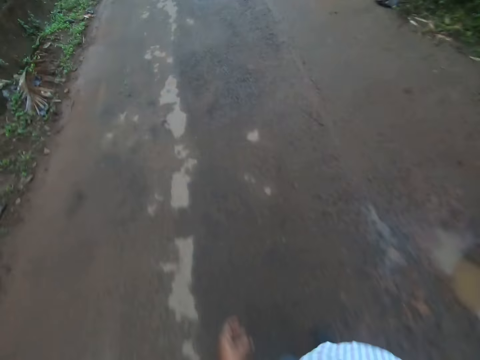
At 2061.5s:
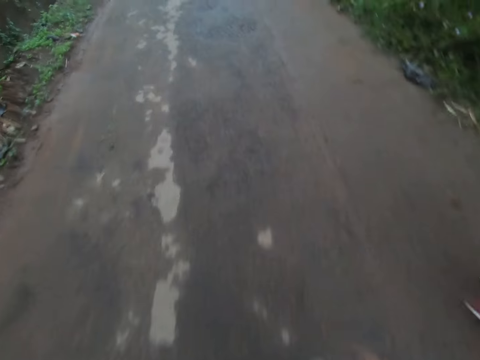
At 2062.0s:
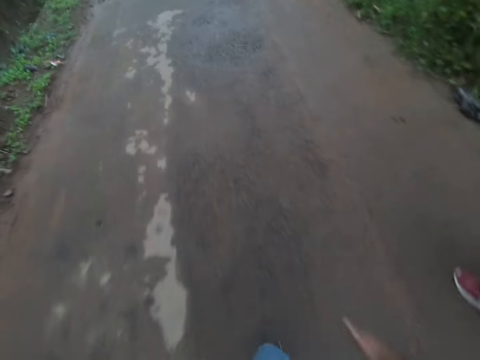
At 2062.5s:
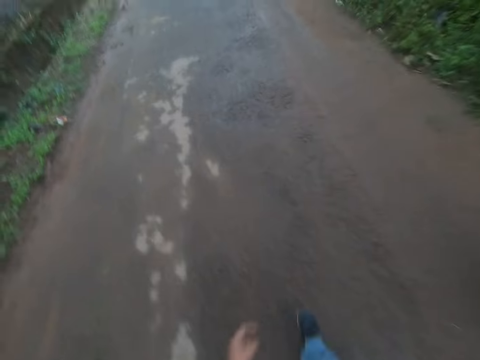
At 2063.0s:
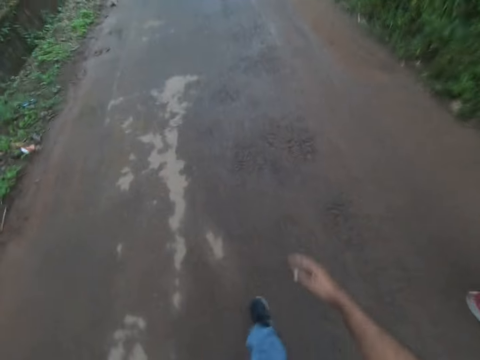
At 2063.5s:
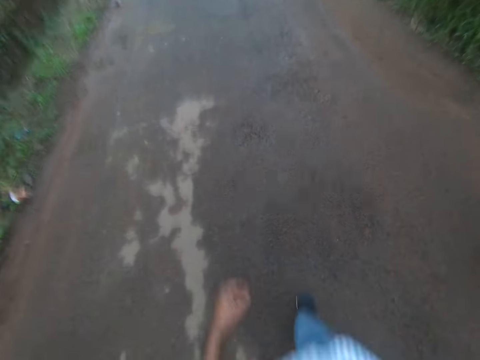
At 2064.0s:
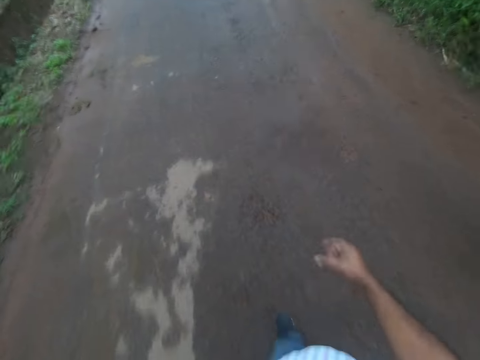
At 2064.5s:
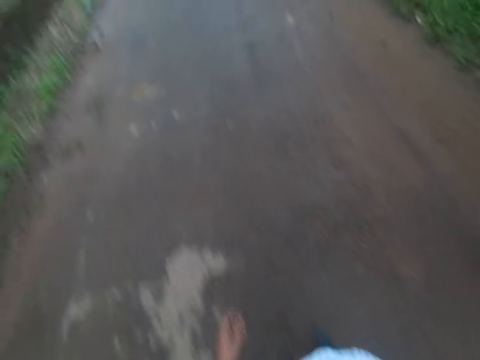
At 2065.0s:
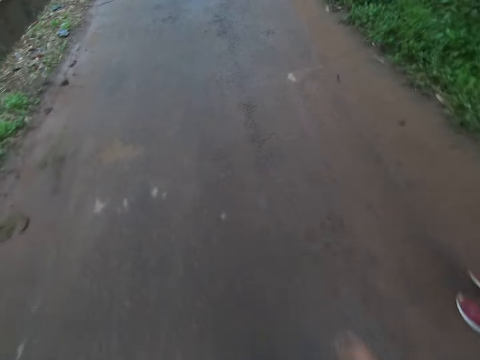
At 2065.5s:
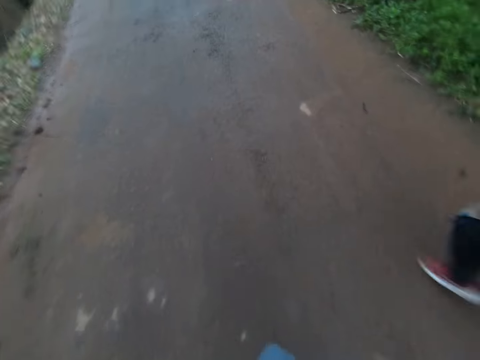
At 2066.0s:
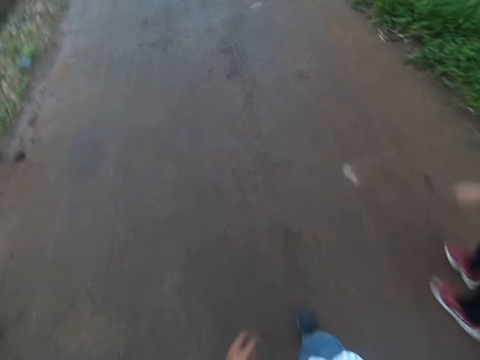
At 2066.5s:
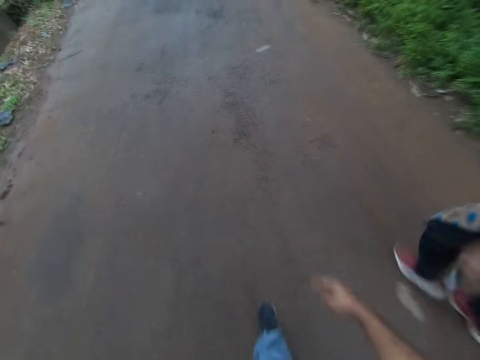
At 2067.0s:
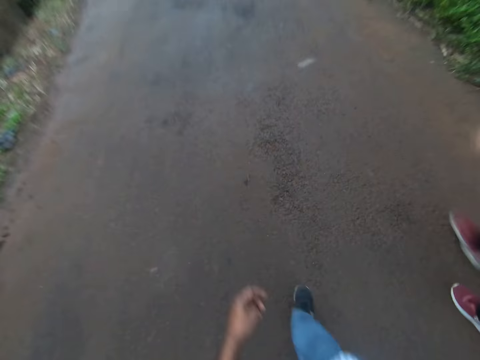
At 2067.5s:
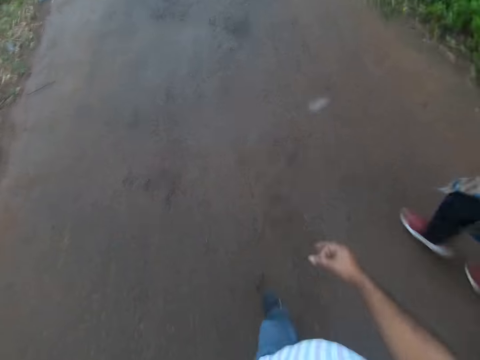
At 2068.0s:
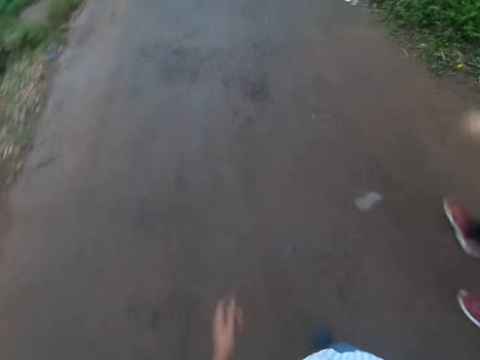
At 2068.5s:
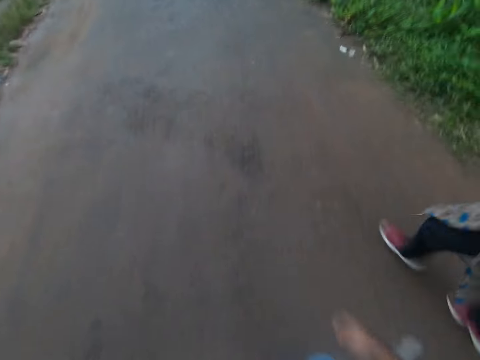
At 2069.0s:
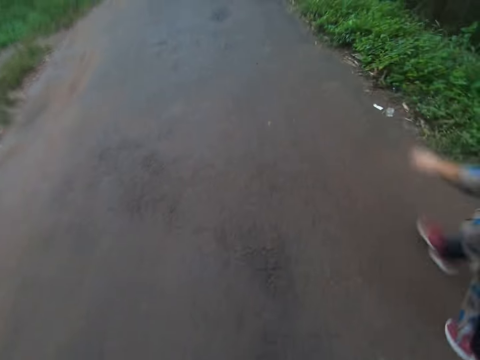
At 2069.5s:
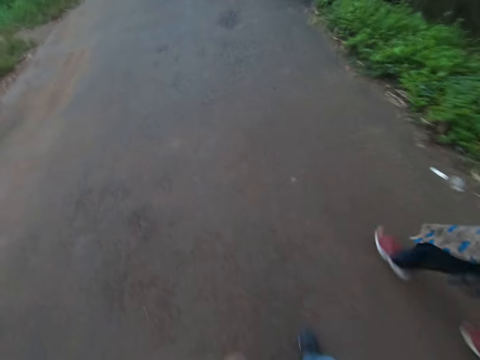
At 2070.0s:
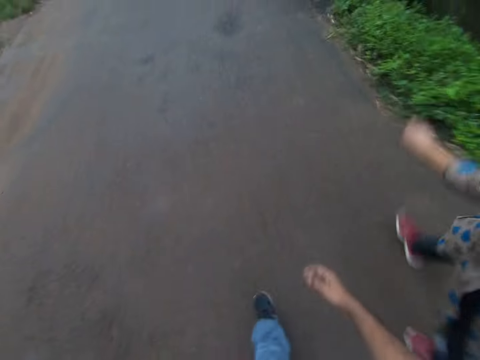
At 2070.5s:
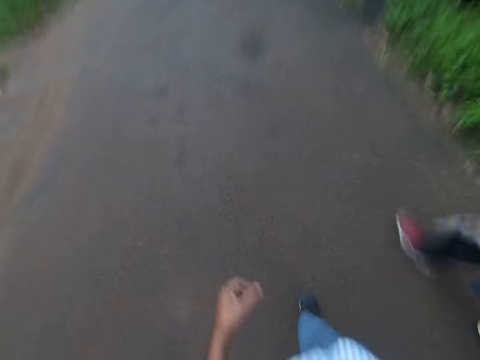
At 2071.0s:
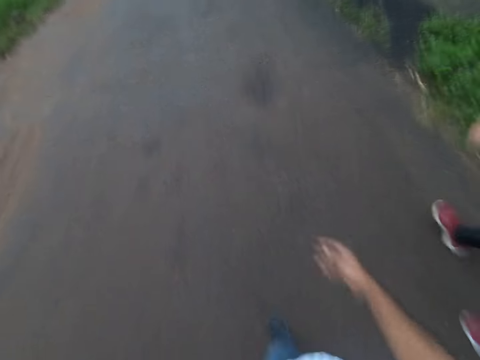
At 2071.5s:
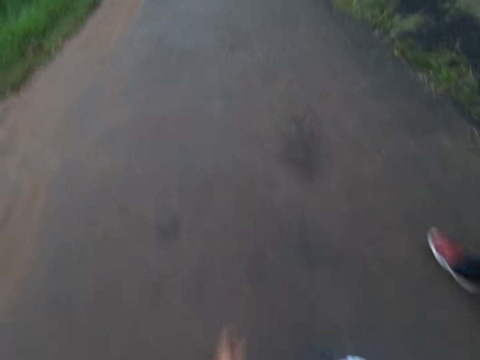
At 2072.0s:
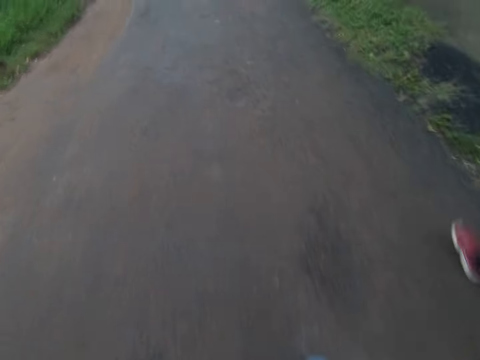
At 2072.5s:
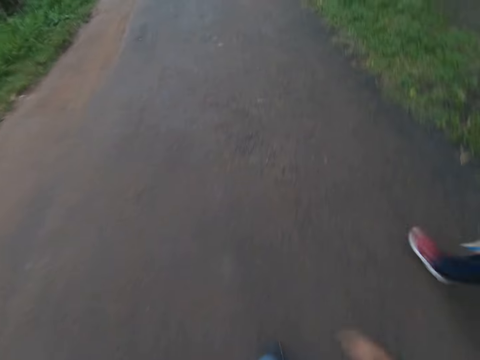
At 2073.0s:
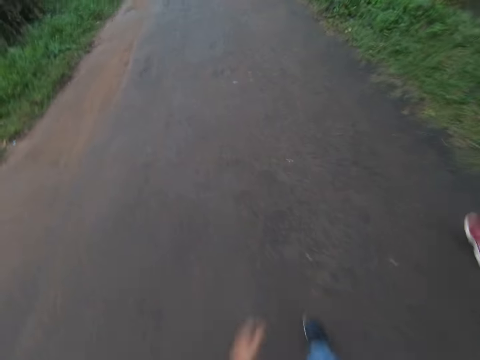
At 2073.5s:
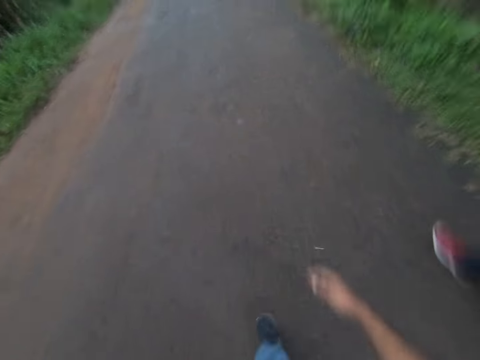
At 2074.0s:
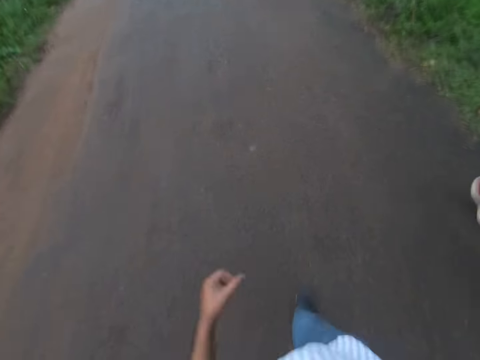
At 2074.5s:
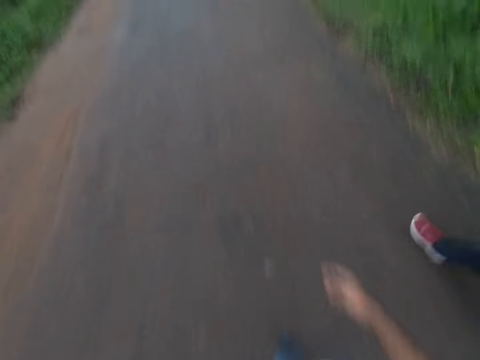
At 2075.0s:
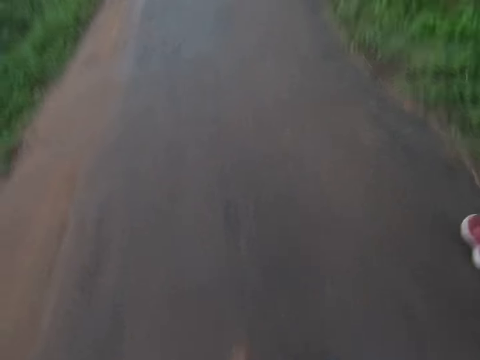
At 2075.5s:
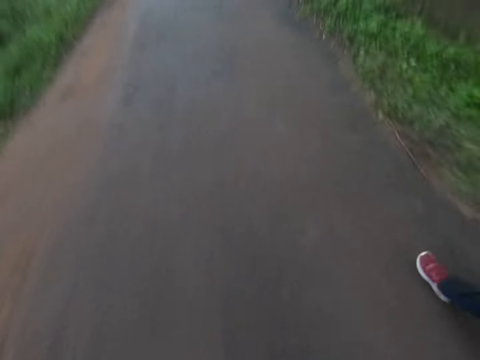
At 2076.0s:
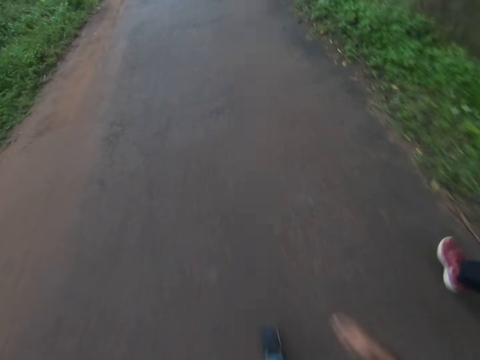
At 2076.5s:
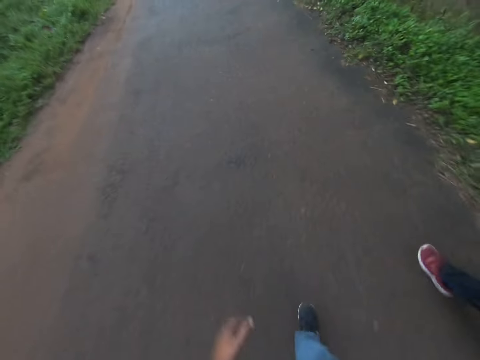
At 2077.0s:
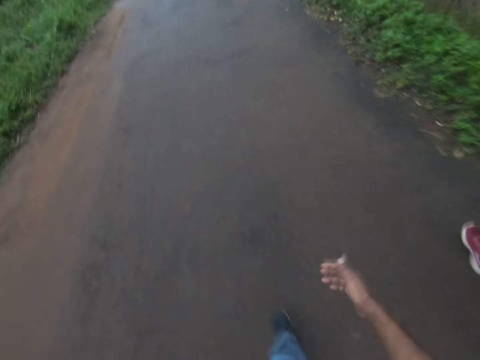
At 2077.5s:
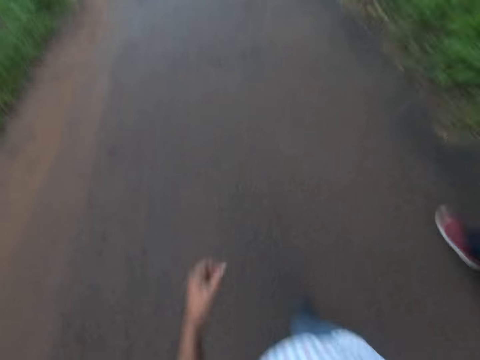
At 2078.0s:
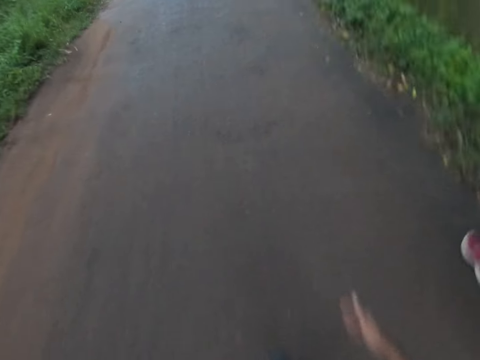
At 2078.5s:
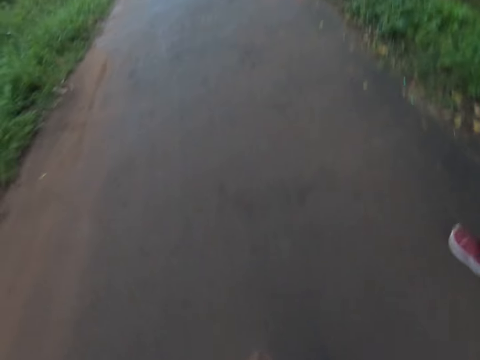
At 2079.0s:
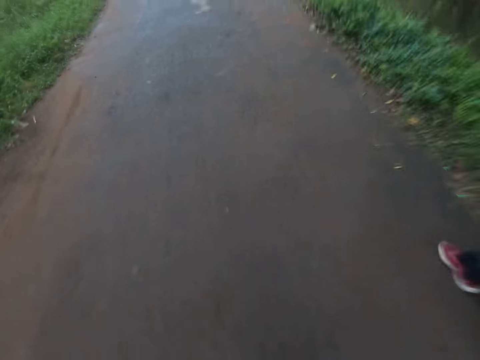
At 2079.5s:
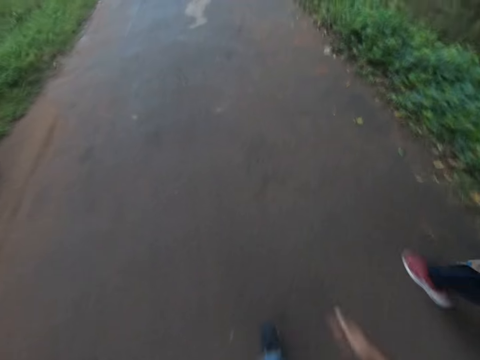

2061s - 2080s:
A lady converses with the camera wearer. The camera wearer converses. The lady converses with them. The camera wearer converses. The lady converses with them.

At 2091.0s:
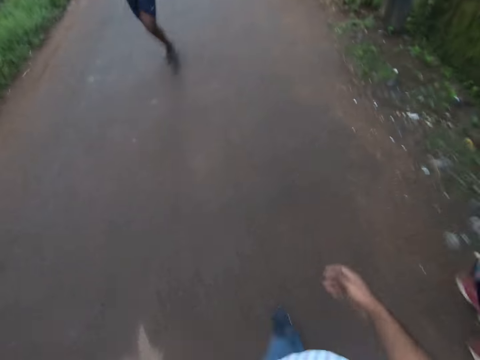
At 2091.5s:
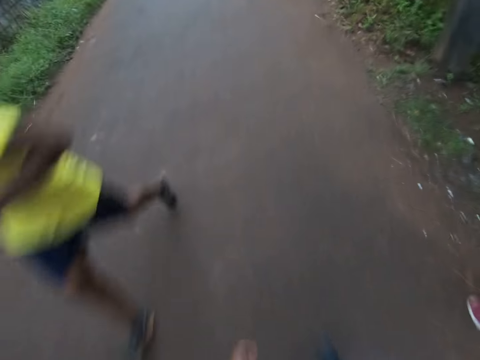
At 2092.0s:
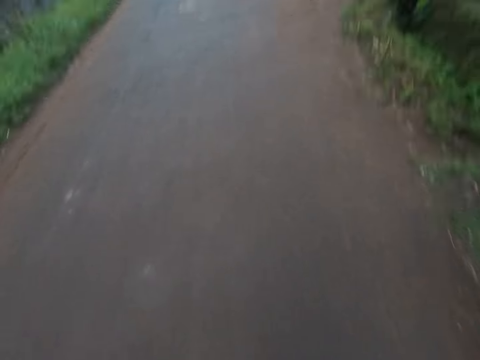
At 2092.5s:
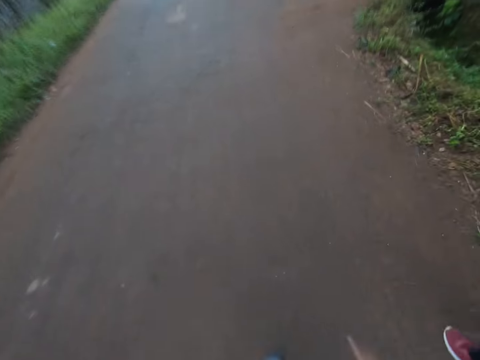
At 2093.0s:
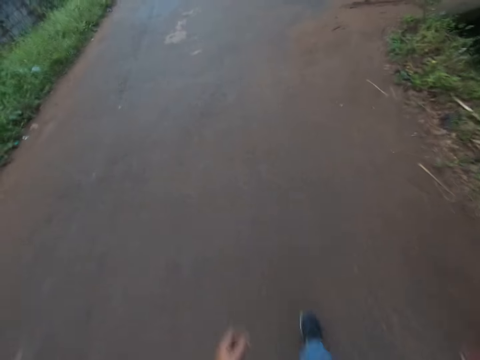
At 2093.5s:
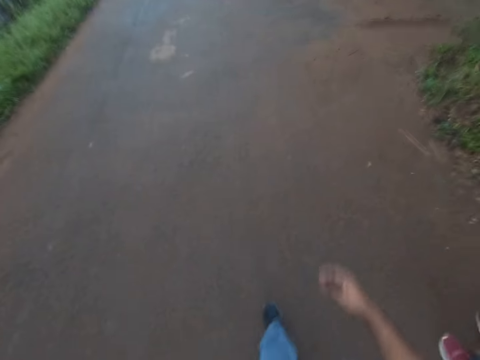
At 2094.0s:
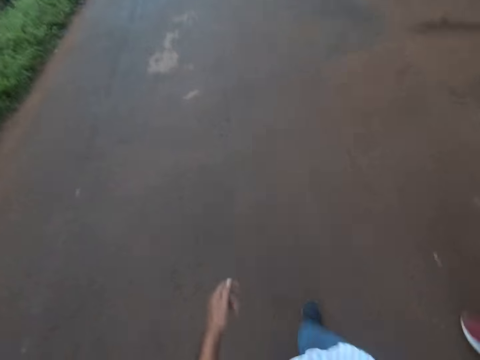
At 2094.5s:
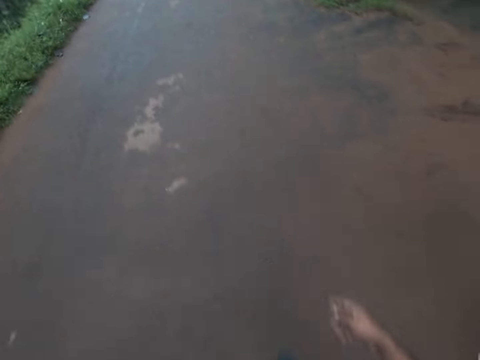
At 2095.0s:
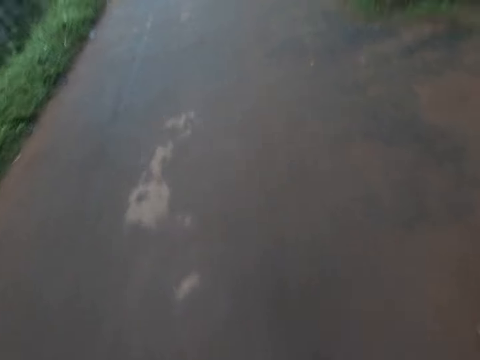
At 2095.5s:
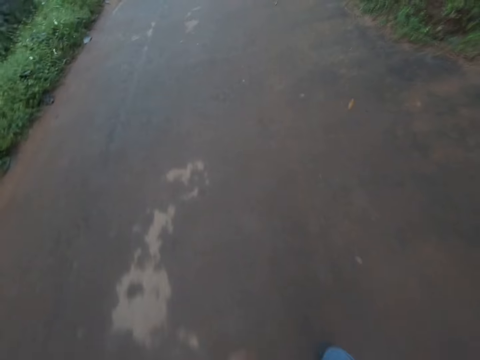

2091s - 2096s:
A man runs past the camera wearer on the road.

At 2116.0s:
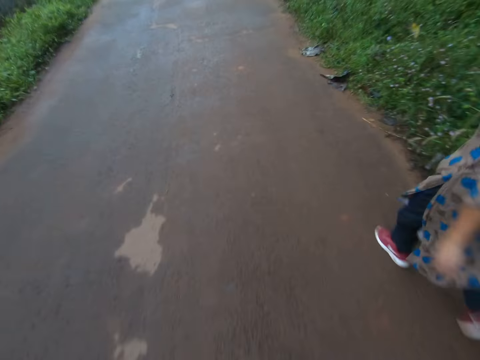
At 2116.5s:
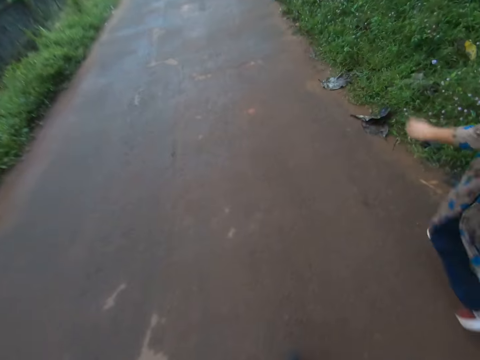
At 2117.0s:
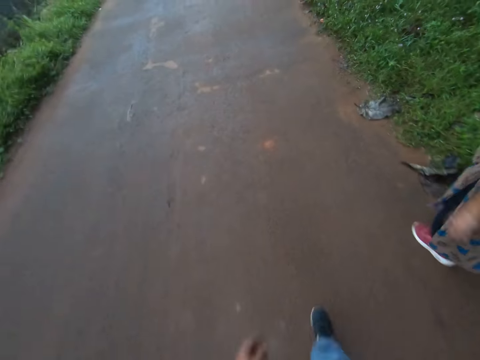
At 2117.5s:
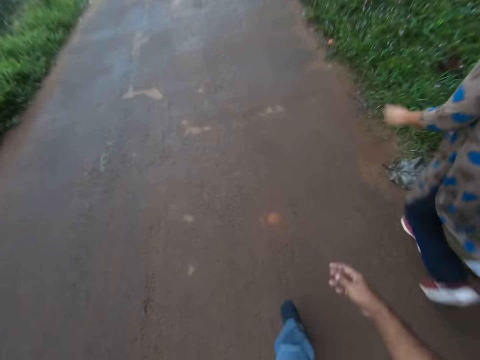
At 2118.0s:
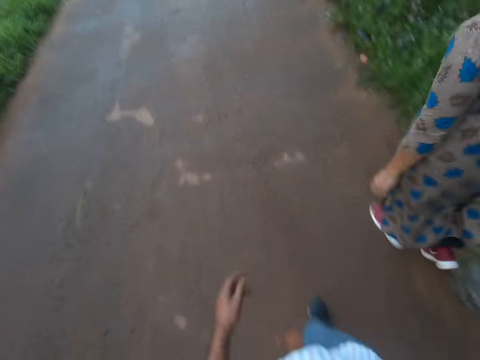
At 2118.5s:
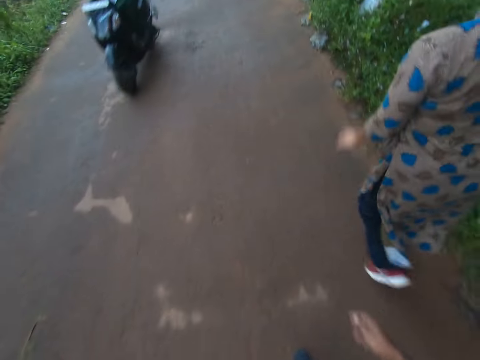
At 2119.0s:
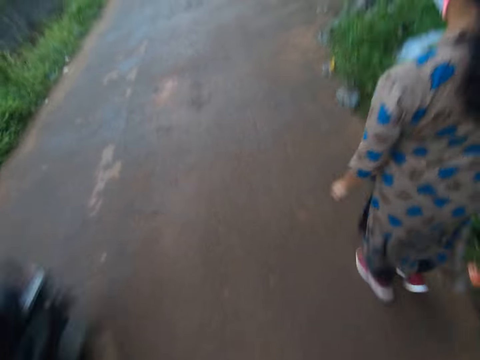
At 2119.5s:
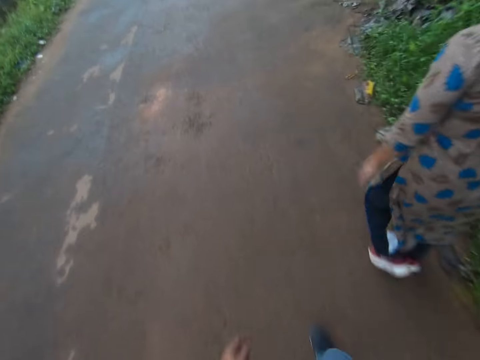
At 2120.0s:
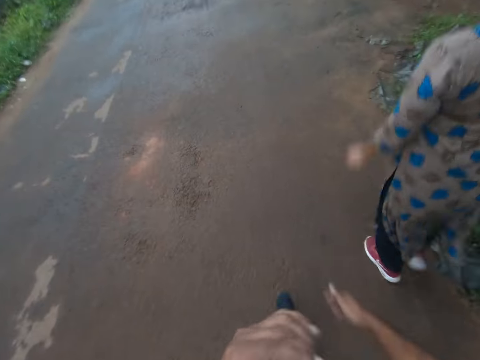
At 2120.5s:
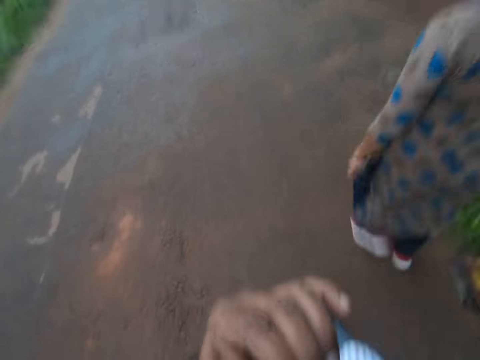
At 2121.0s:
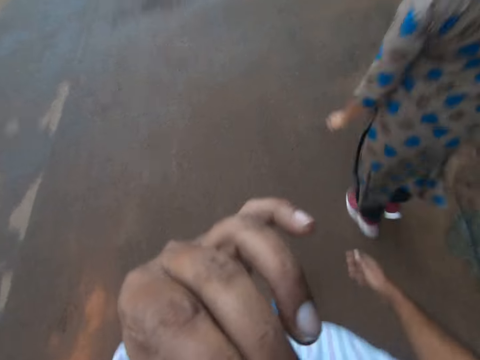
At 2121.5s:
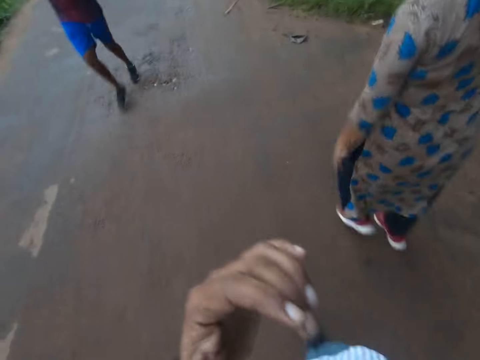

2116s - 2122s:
The woman walks ahead of the camera wearer. A man rides a motorbike on the road past the camera wearer. The camera wearer lifts his left hand to his face. Another man runs past him on the road.
